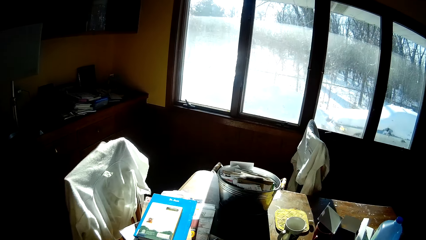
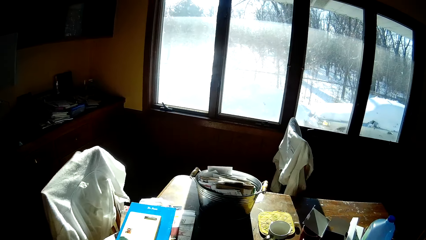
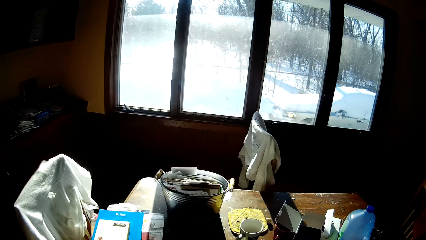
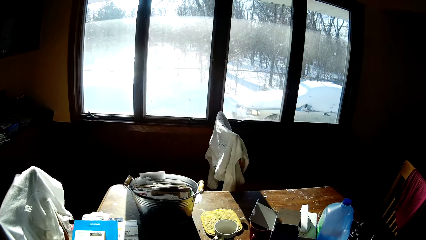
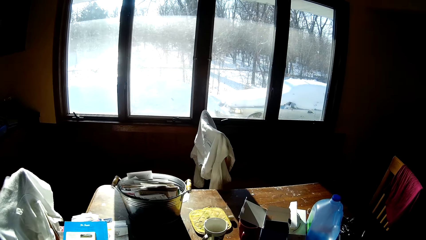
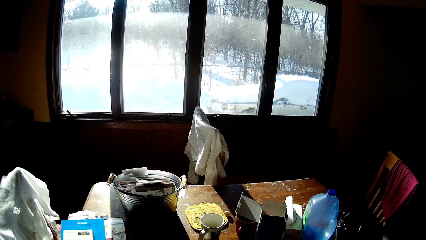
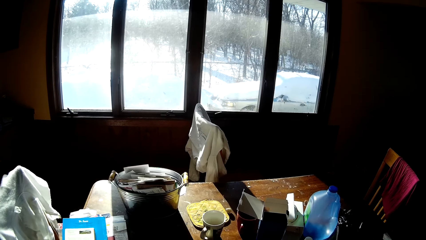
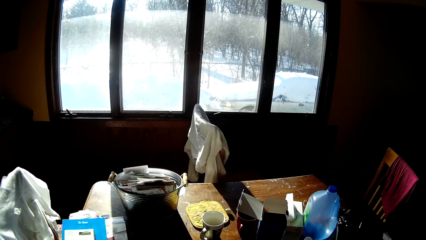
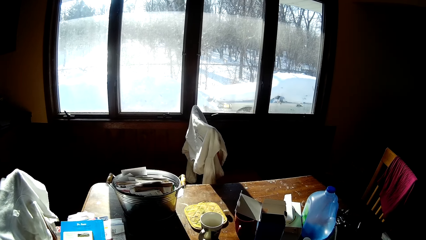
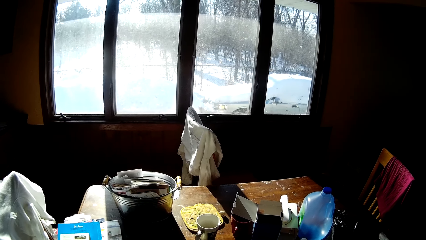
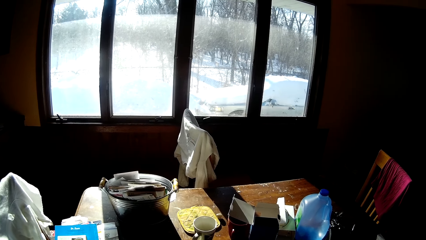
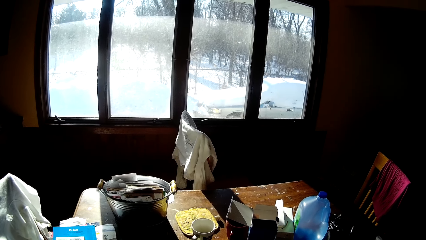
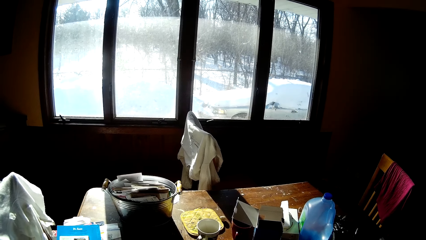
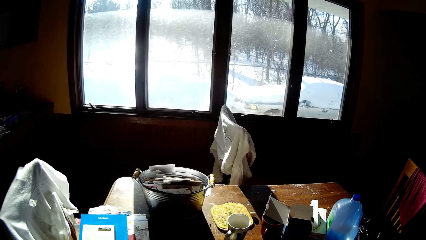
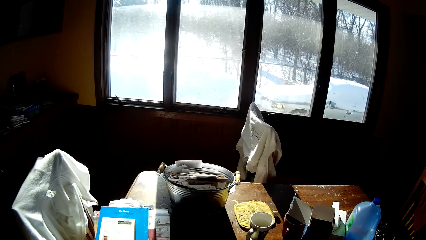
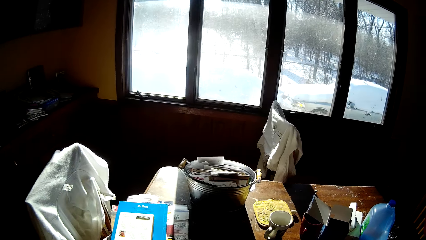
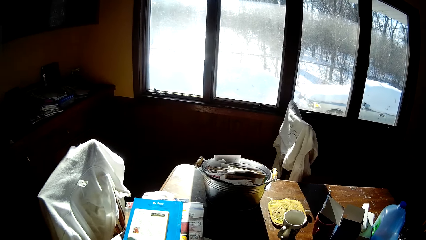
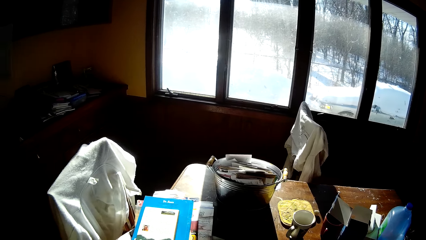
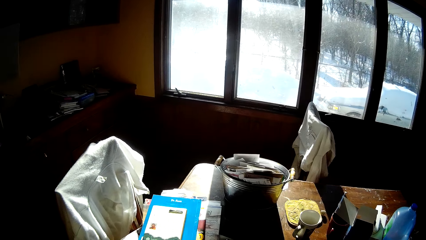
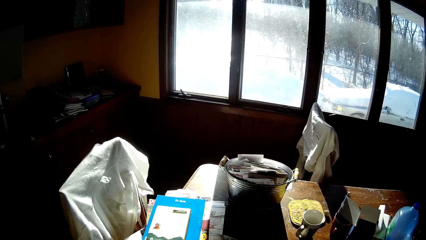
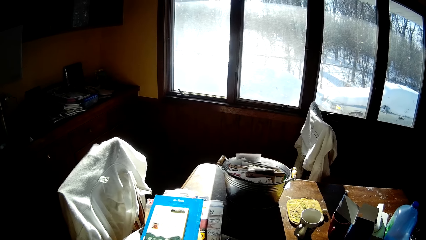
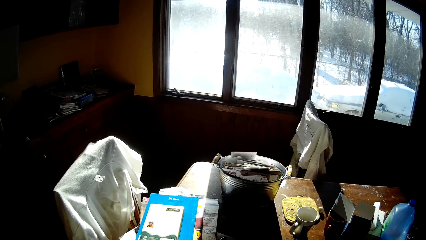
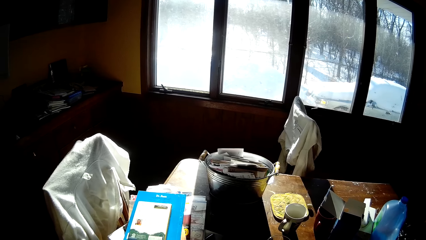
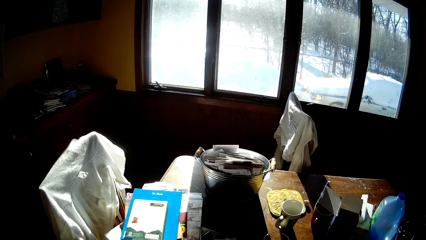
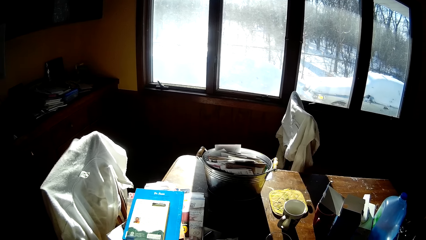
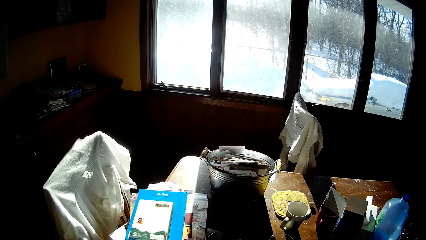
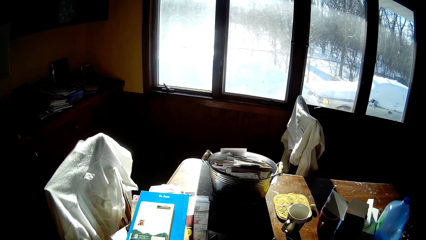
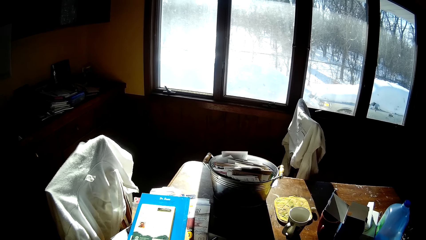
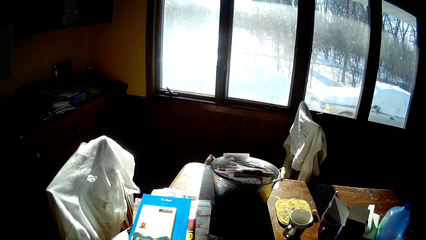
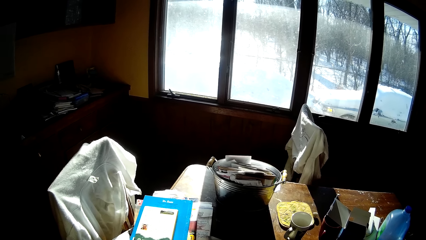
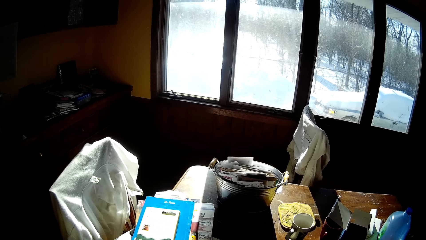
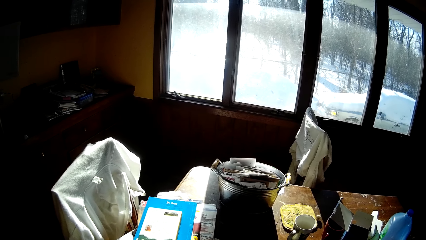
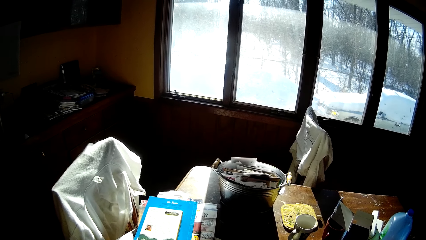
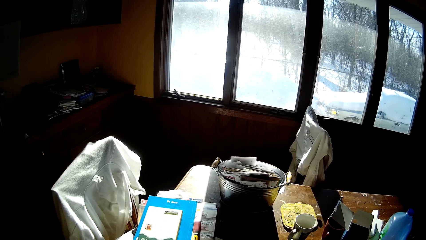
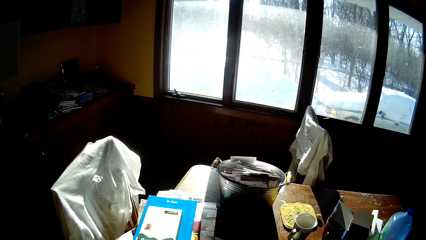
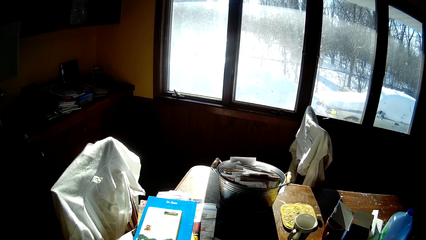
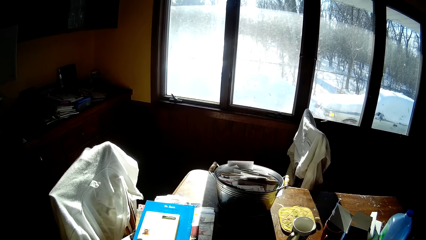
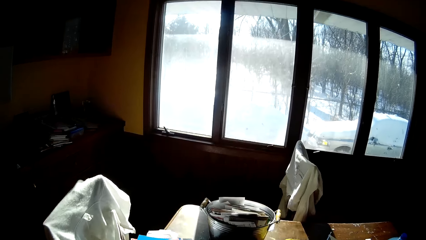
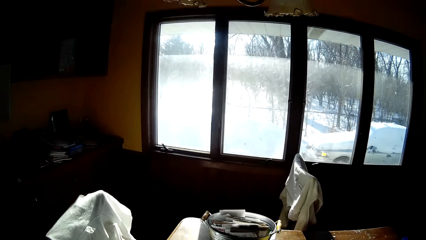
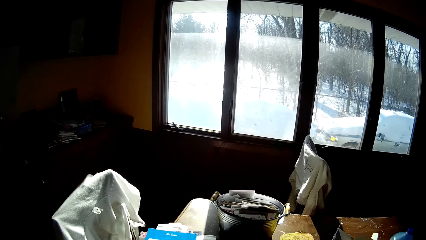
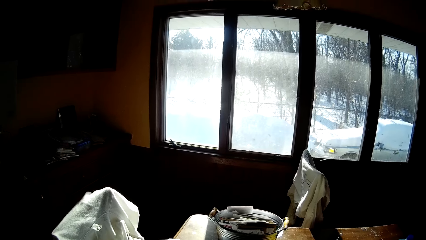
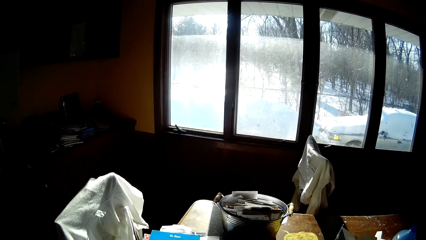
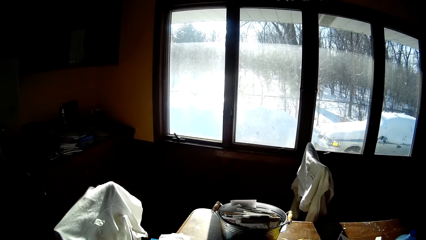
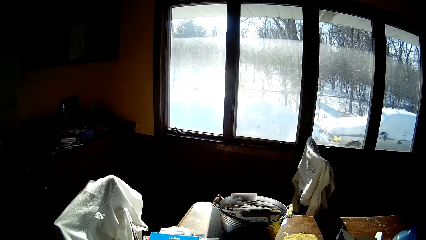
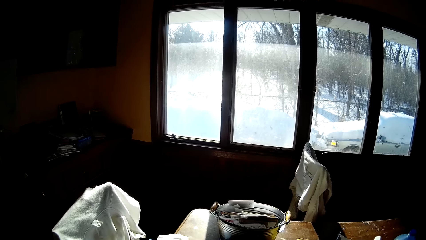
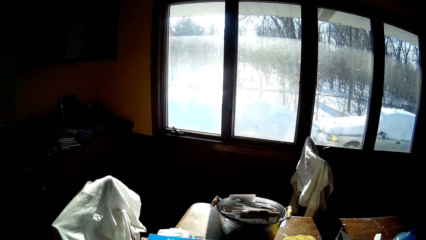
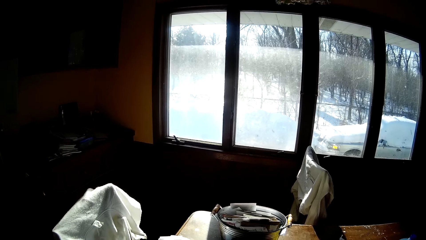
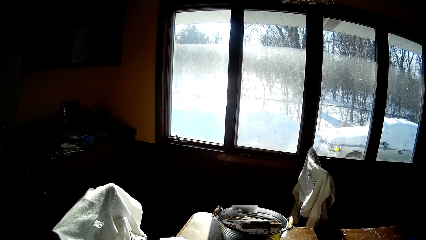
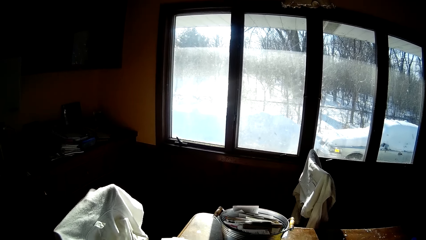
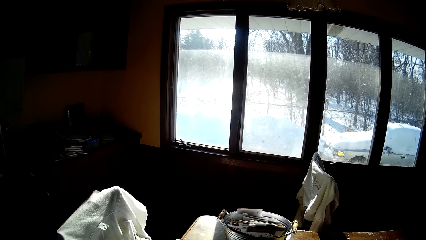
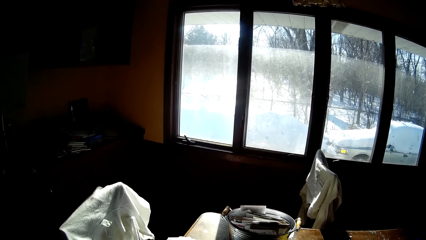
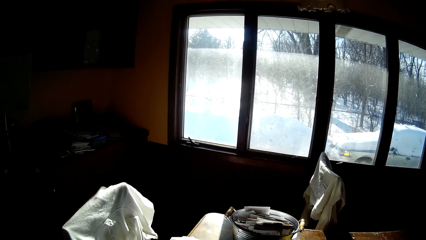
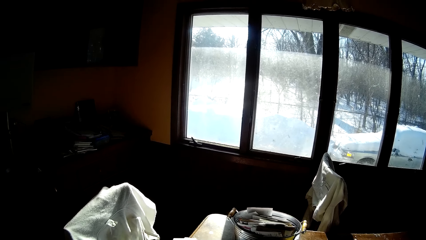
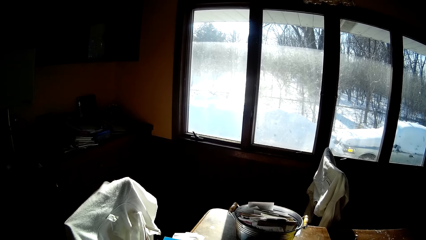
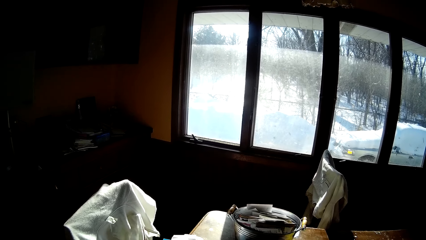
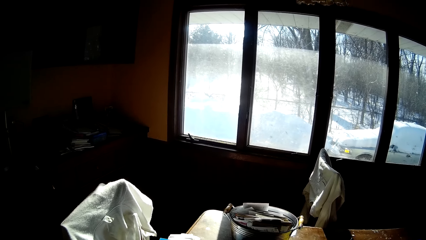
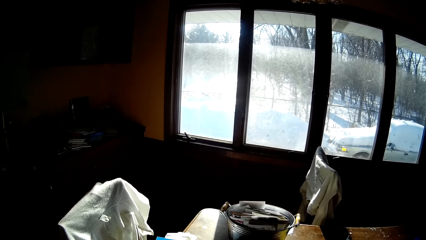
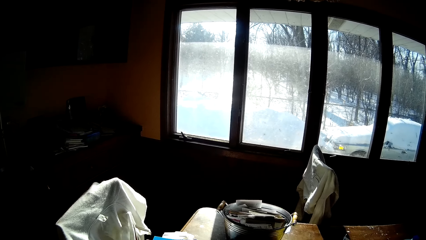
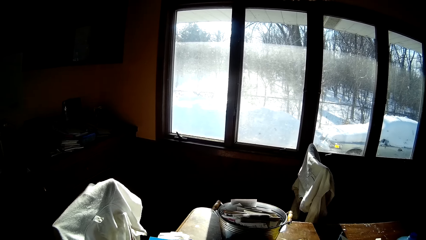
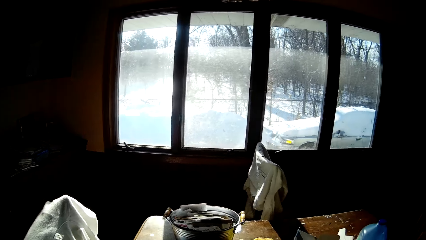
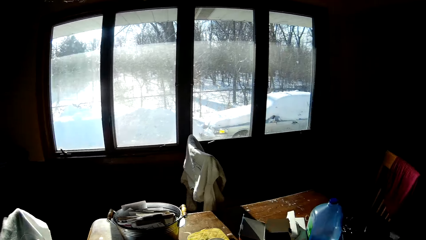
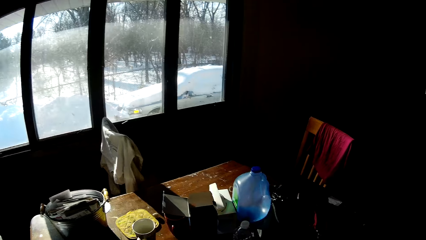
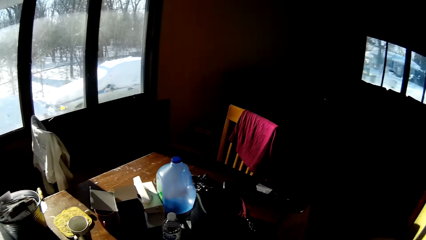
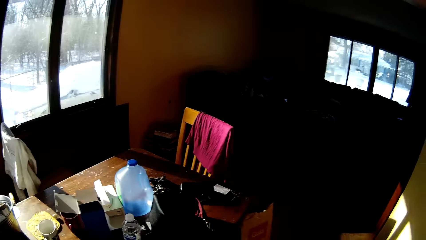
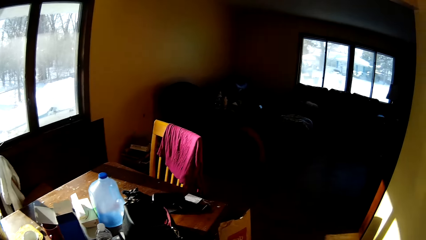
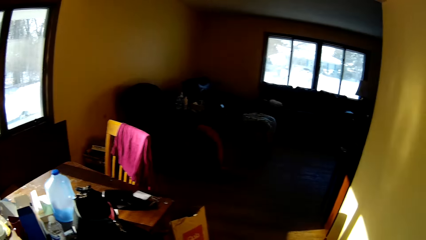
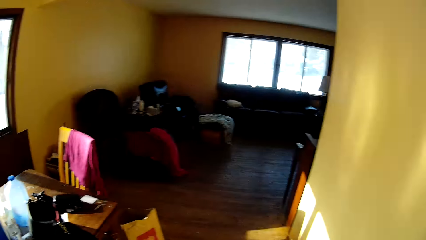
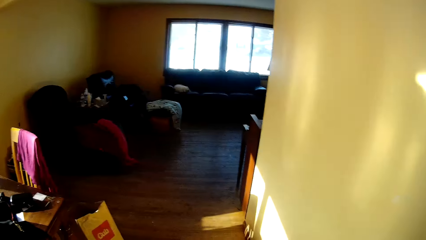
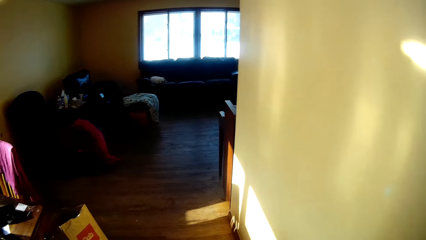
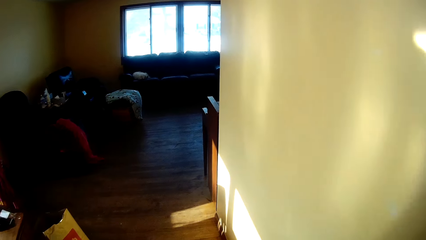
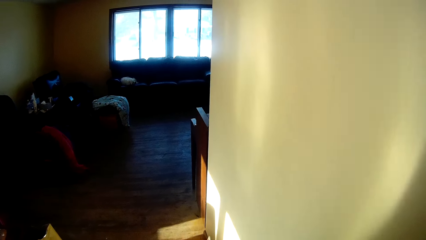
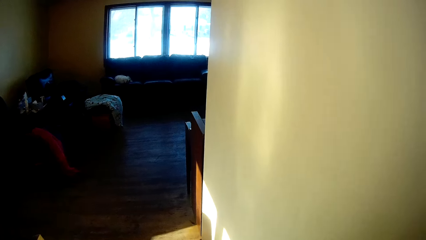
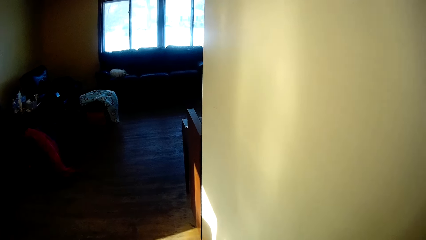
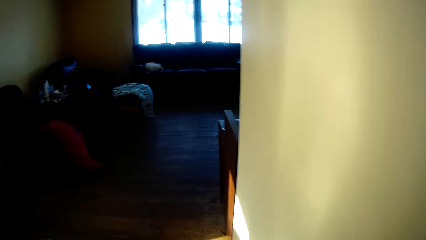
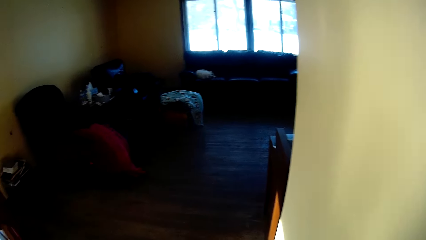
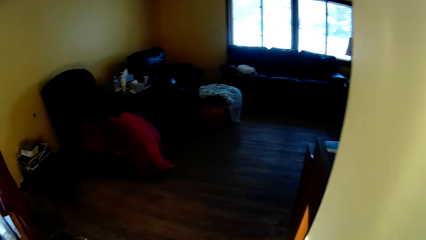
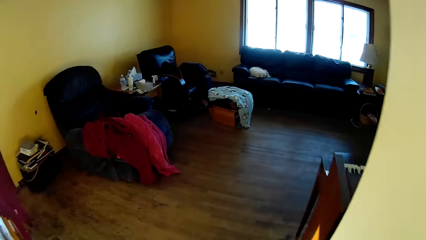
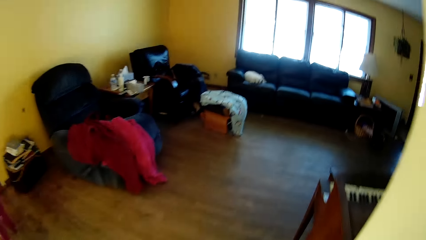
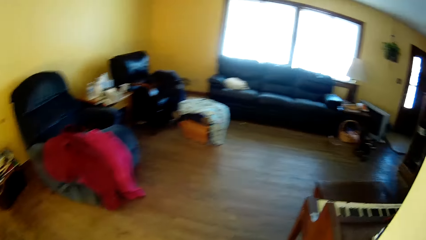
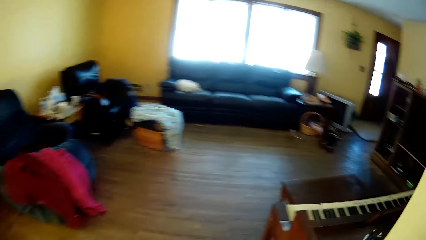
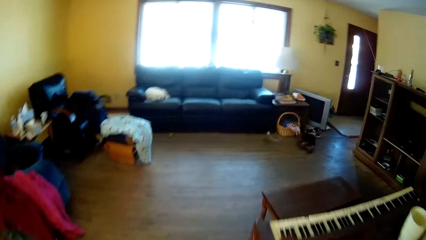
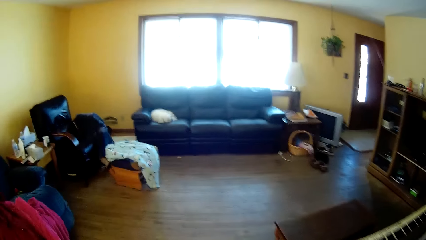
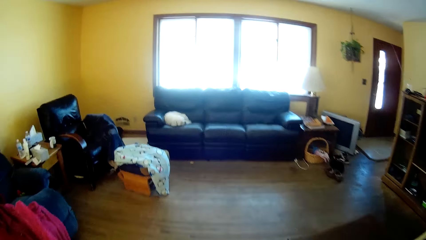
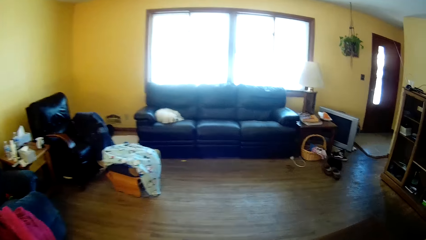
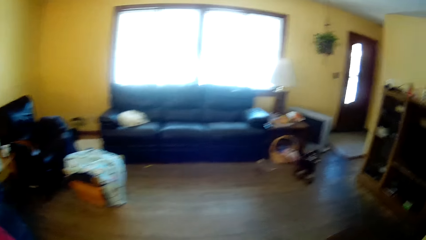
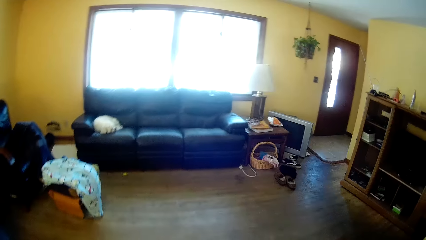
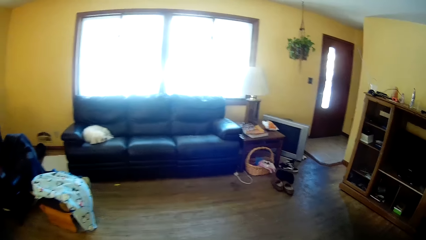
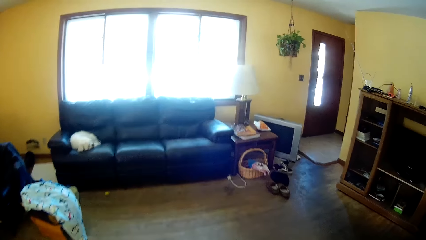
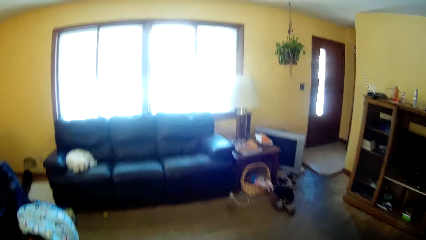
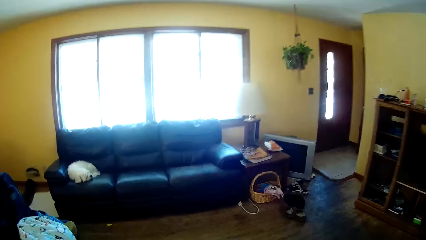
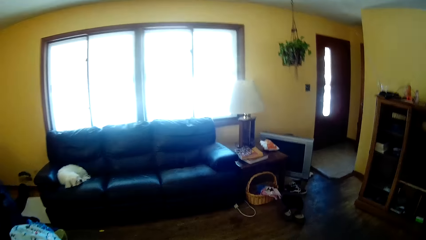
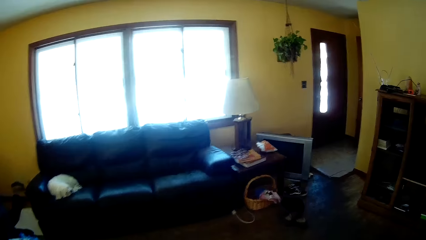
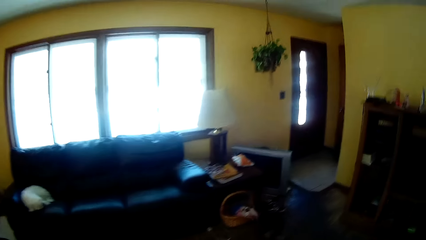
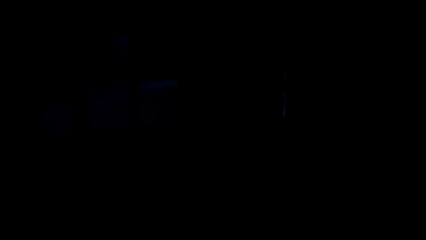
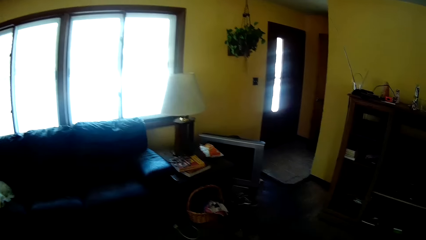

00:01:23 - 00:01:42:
The camera wearer looks at the books on the table. They stop walking. They look around the house. They walk around the house.
